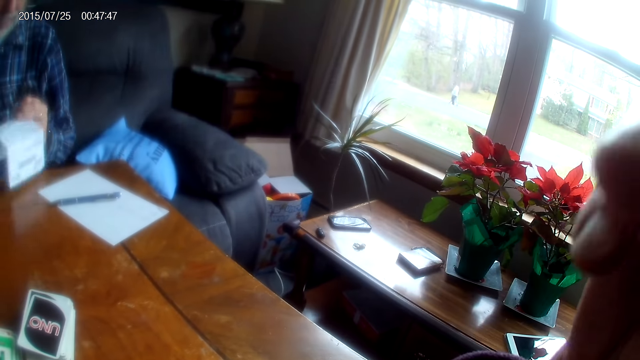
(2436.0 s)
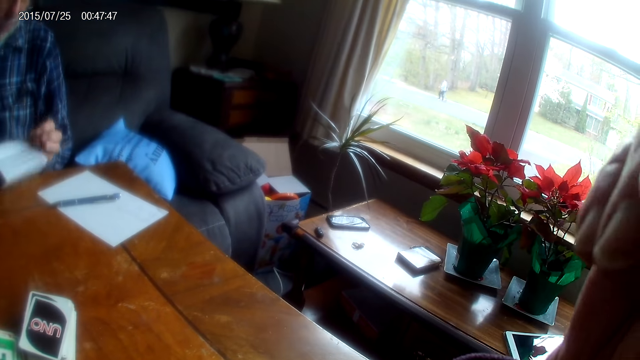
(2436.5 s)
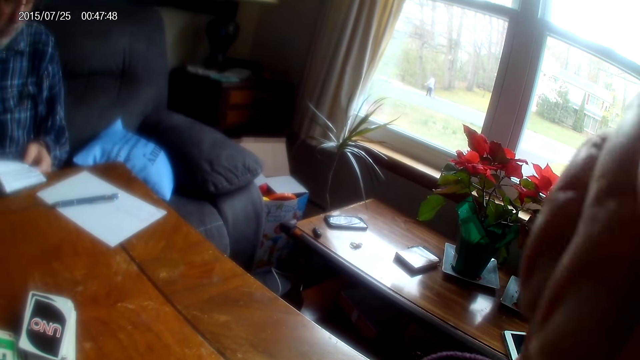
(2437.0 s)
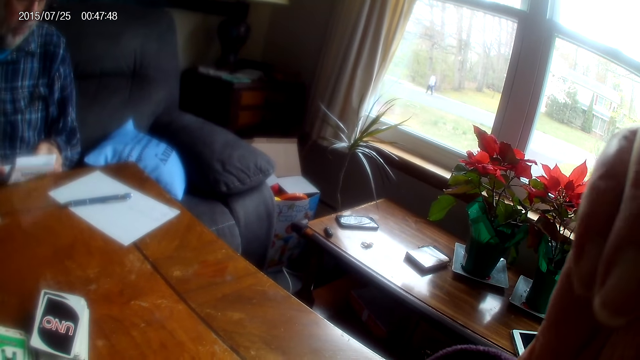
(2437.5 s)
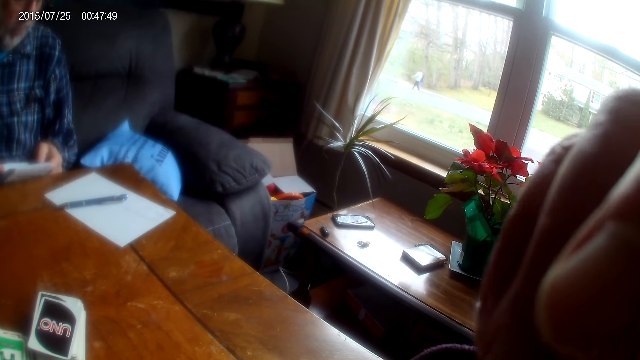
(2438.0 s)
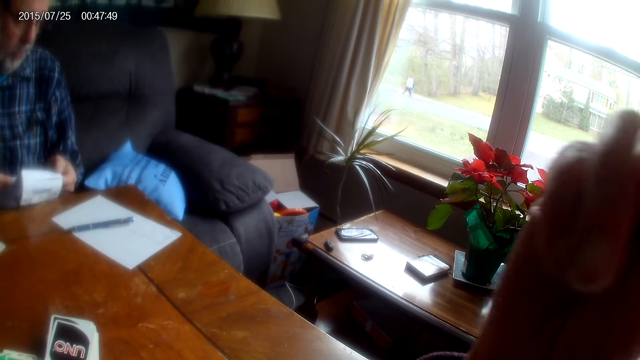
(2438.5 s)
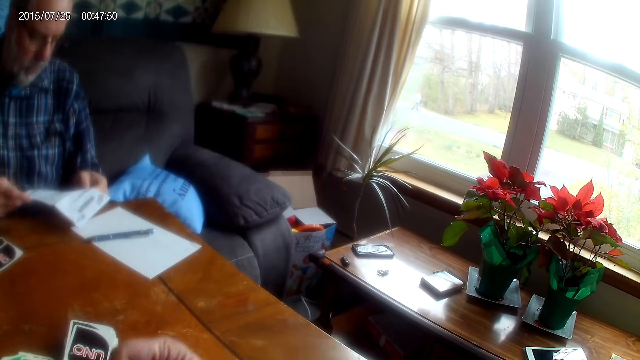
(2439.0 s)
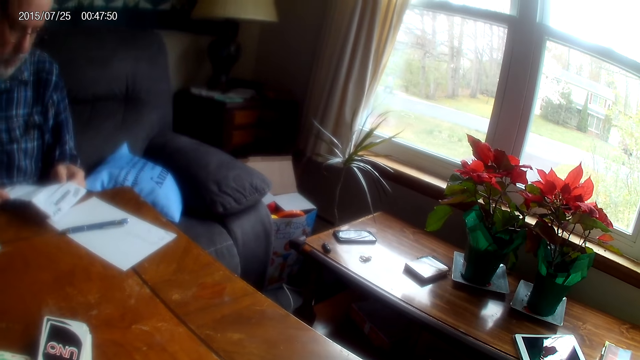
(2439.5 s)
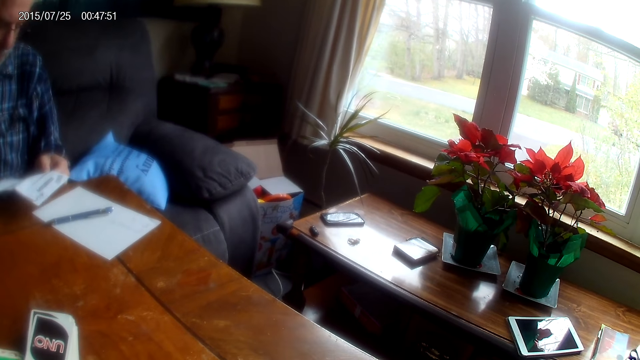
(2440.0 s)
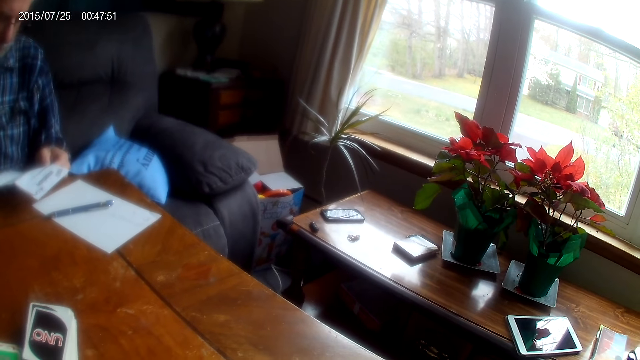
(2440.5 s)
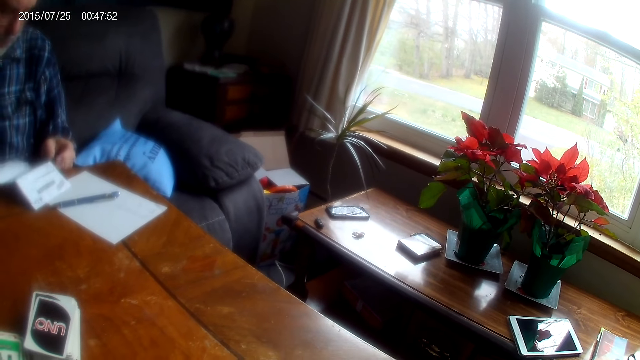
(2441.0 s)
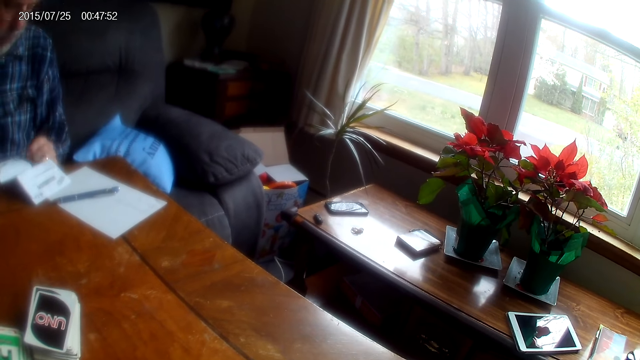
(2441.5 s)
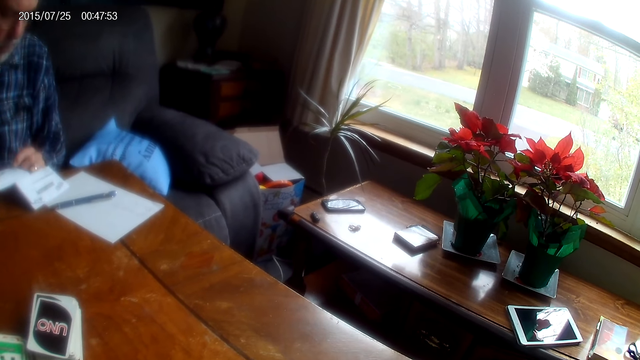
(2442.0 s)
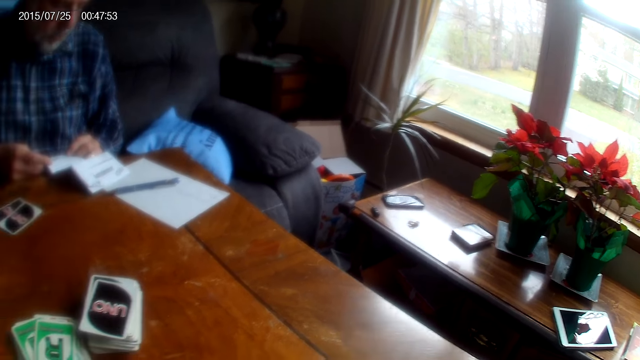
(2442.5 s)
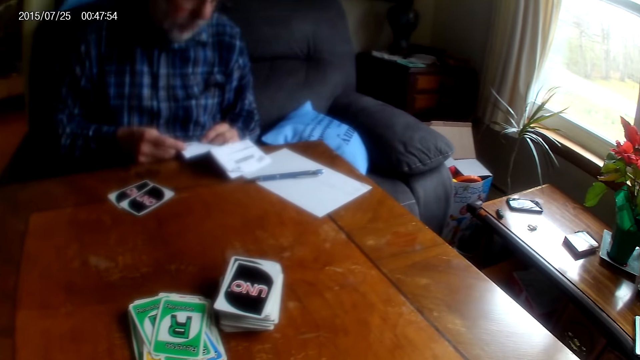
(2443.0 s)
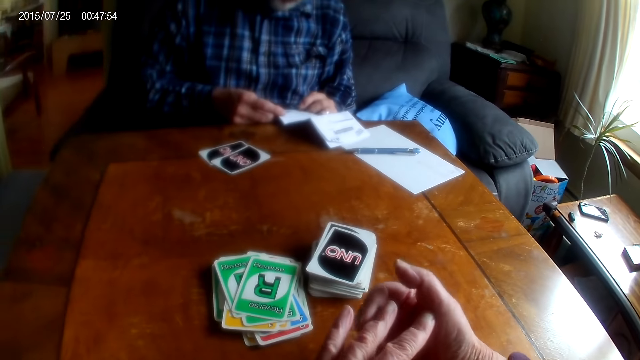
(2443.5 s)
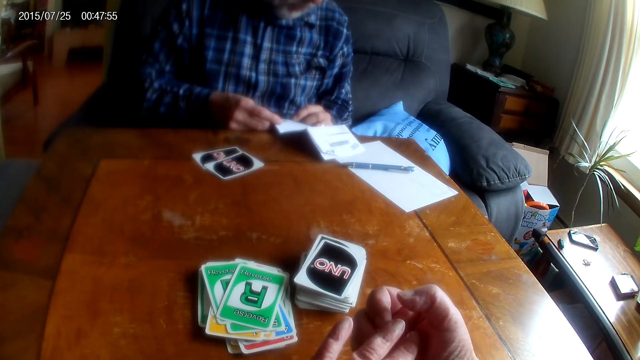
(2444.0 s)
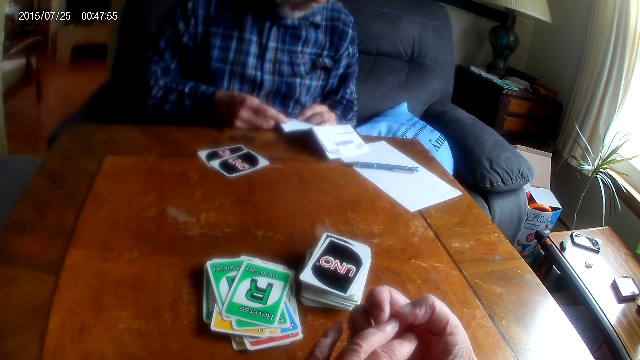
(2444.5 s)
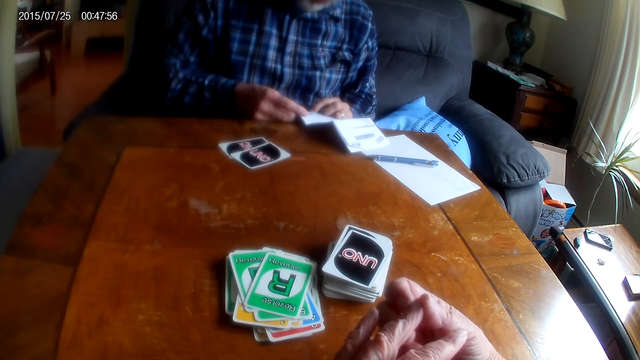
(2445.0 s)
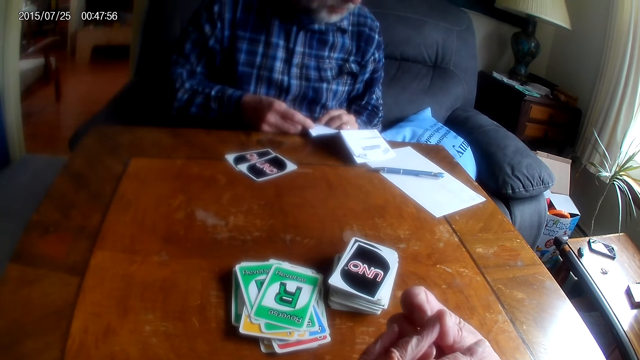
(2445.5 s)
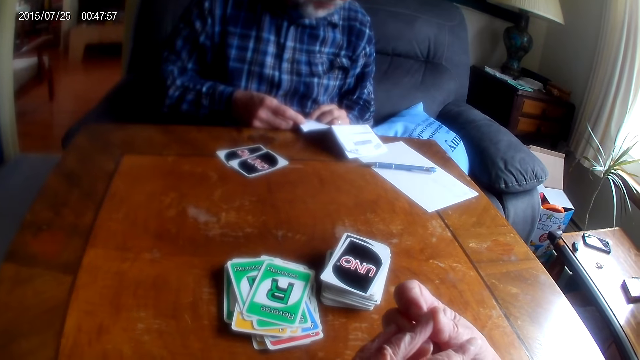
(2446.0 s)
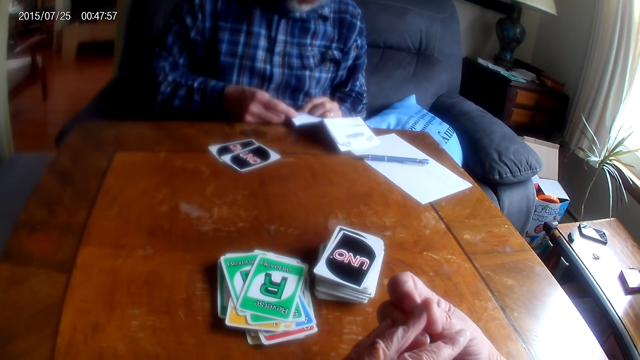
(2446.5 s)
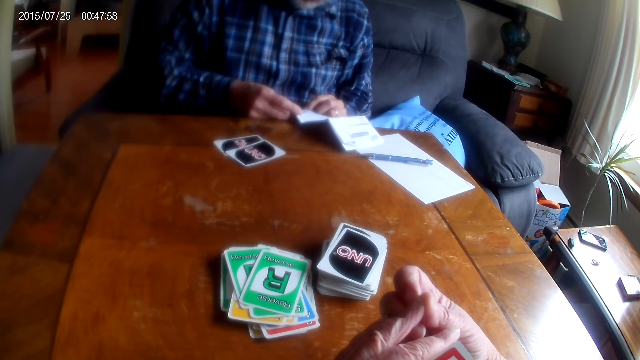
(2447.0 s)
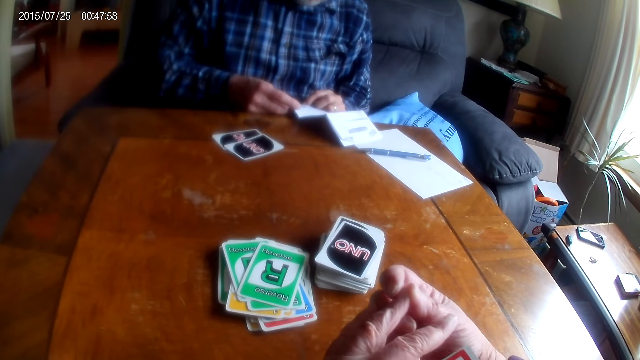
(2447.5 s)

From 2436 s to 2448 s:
The camera wearer touches her chin. She rubs the face. A man looks at the paper.

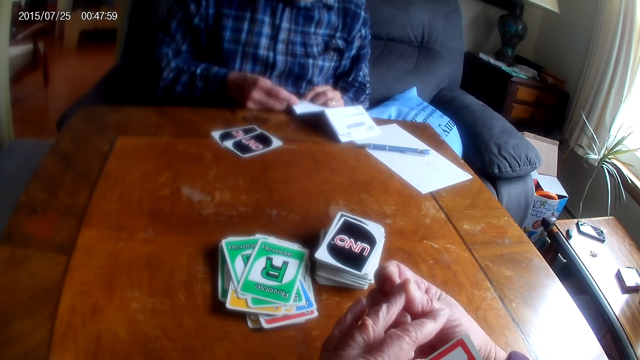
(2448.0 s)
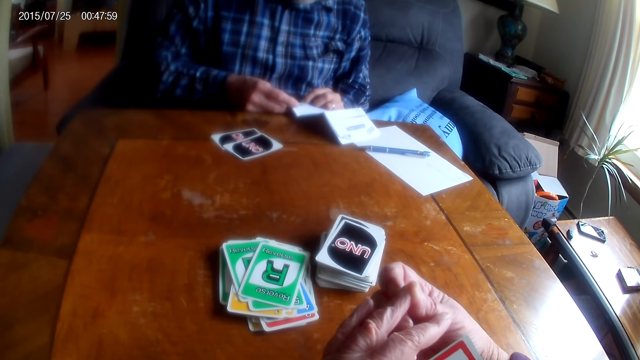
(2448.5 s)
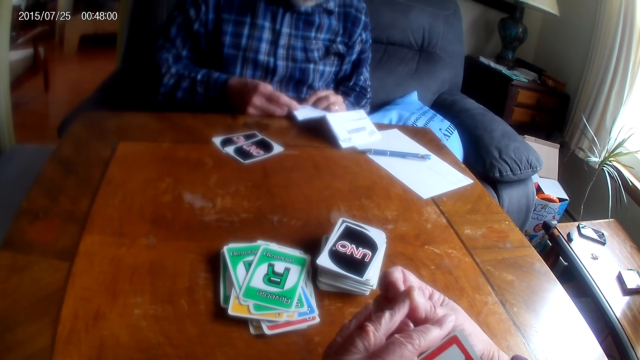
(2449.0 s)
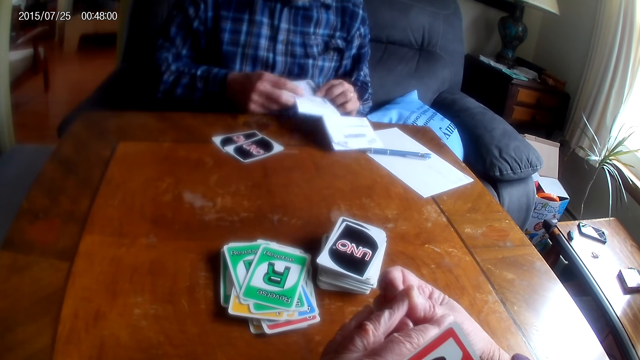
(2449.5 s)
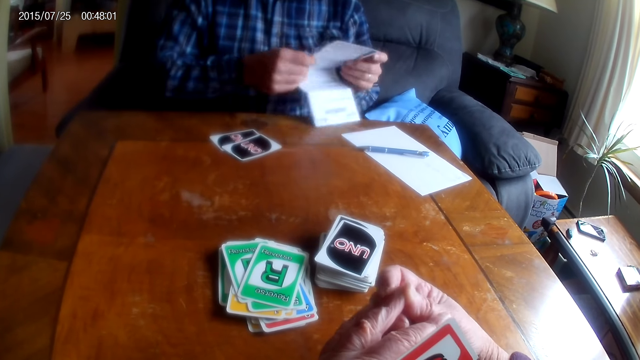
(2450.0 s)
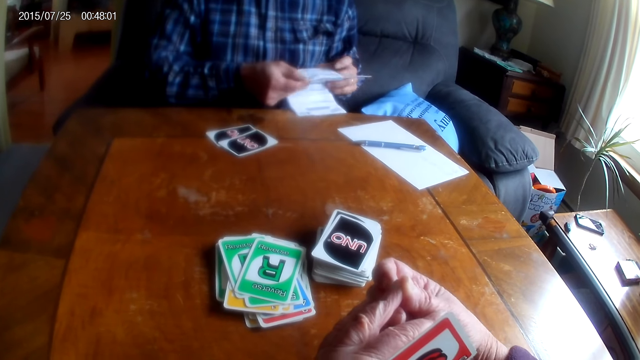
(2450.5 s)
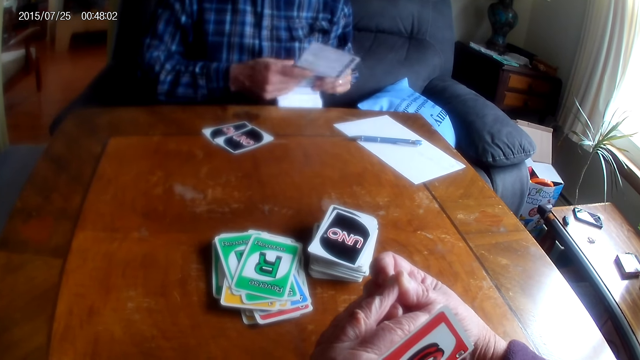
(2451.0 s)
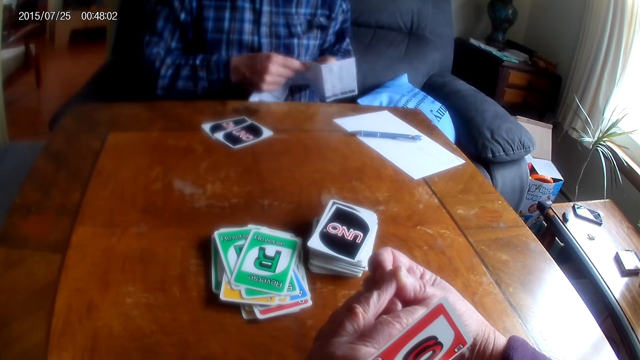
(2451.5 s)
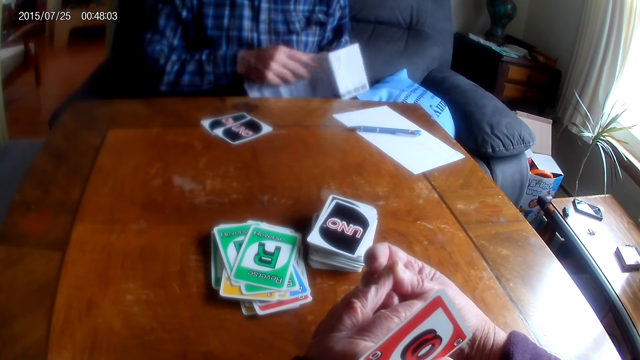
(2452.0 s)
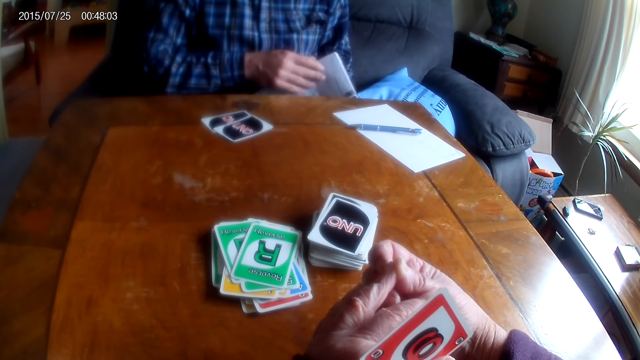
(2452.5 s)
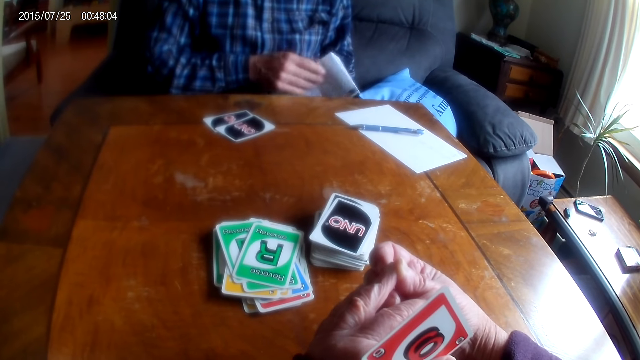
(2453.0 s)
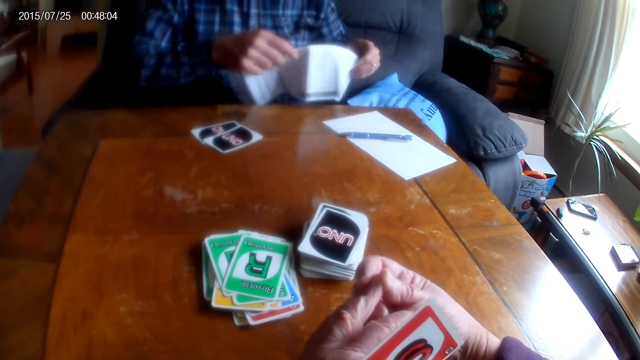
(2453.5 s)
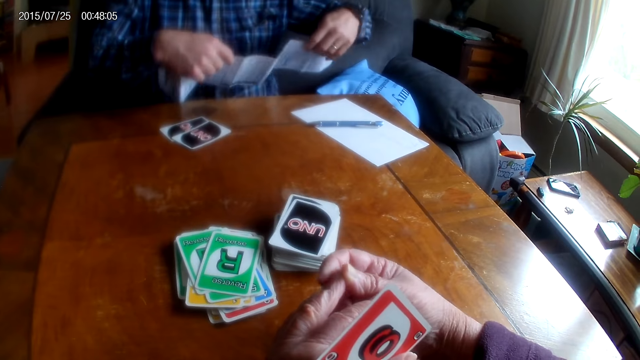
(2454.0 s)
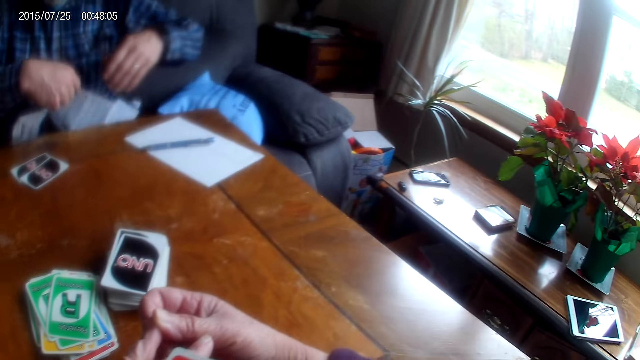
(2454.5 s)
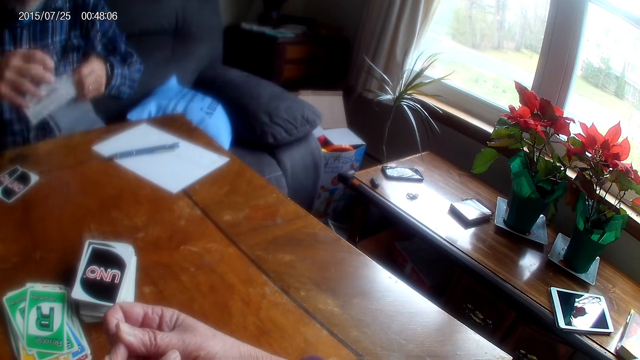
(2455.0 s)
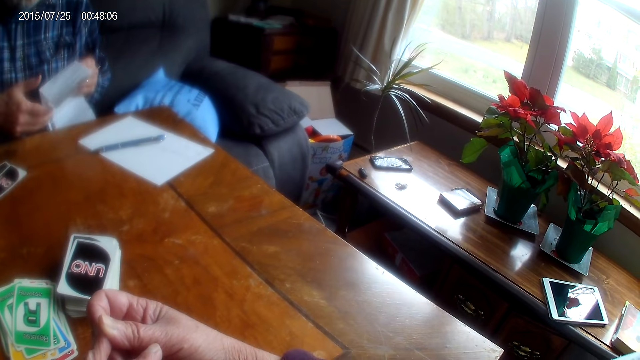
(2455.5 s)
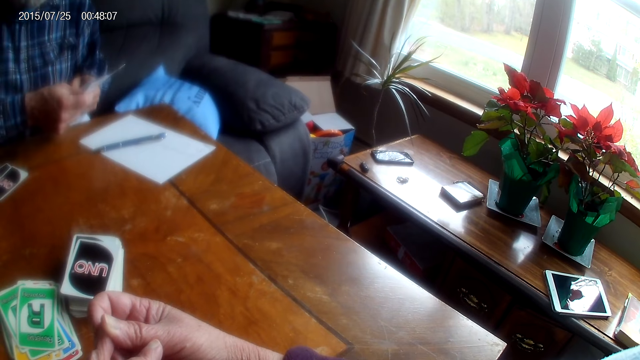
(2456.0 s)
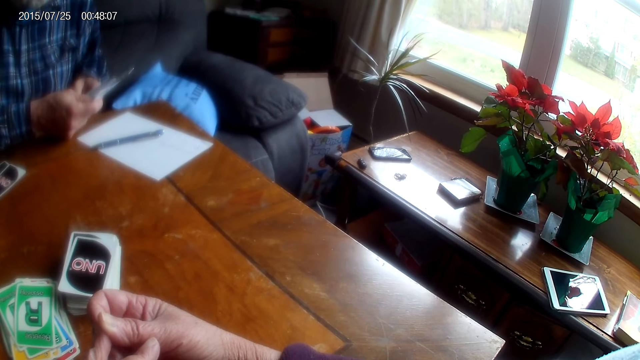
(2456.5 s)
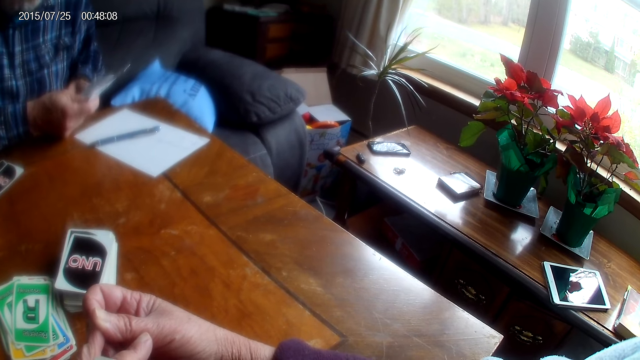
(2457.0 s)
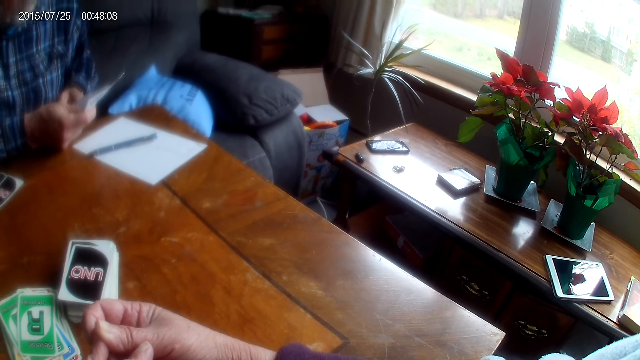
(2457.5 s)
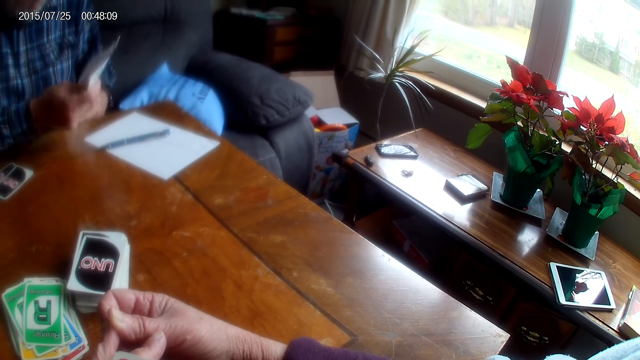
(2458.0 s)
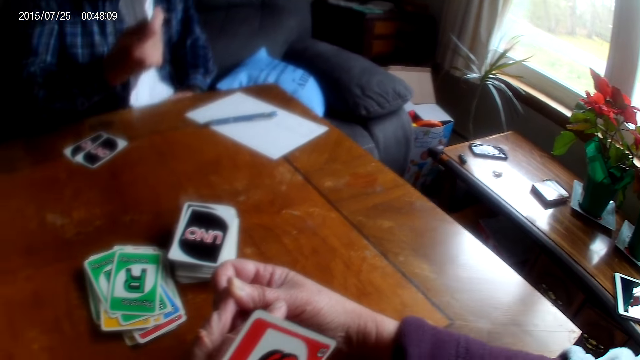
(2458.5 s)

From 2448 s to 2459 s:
A man looks at a paper. The man touches the paper.
